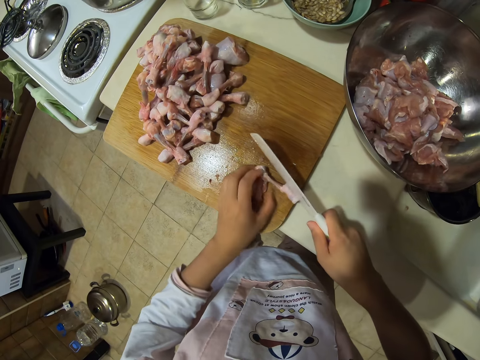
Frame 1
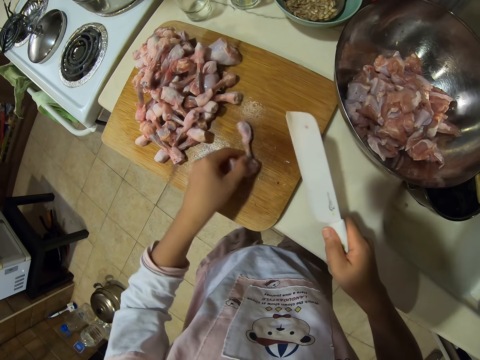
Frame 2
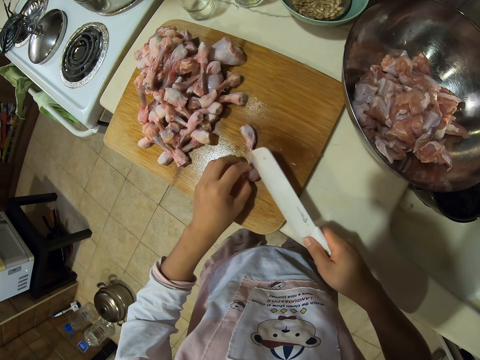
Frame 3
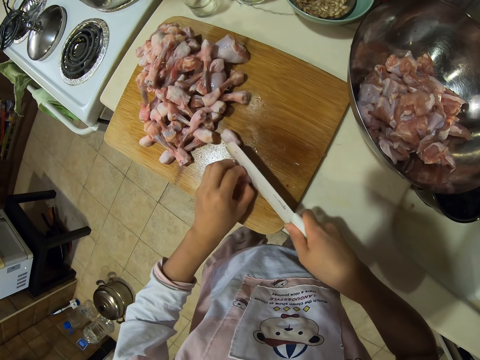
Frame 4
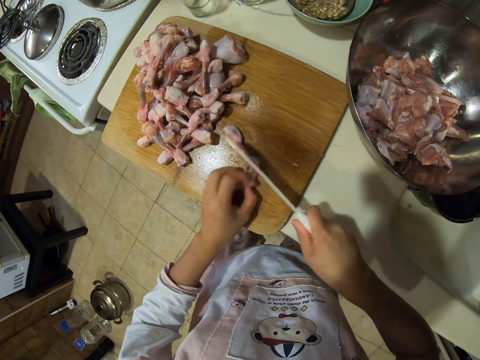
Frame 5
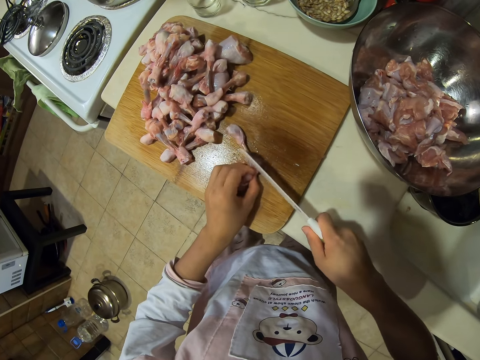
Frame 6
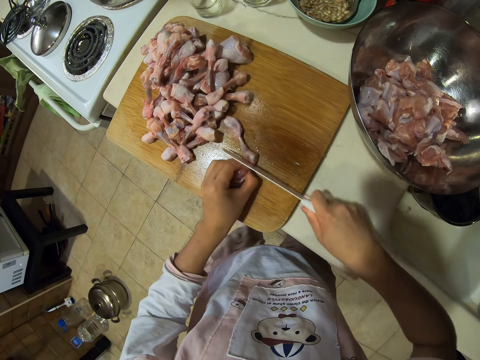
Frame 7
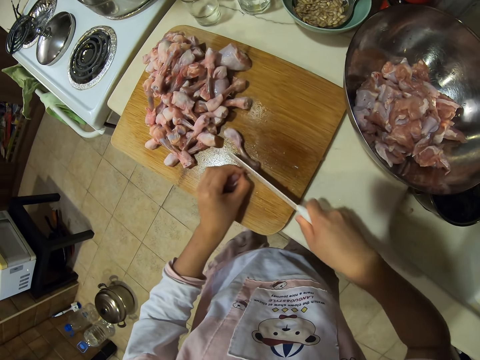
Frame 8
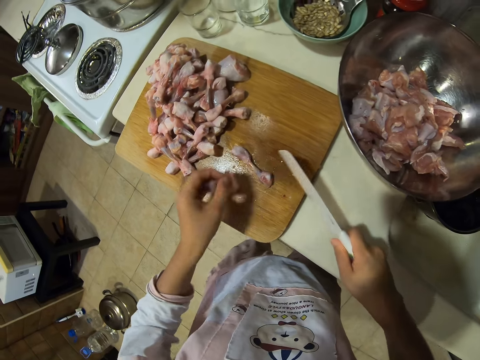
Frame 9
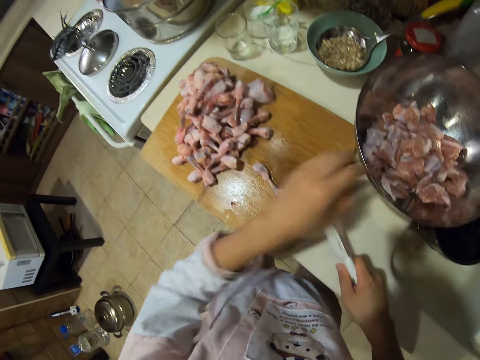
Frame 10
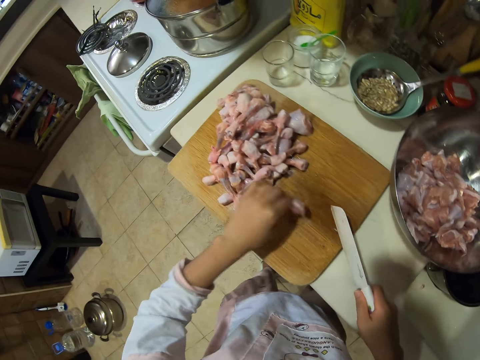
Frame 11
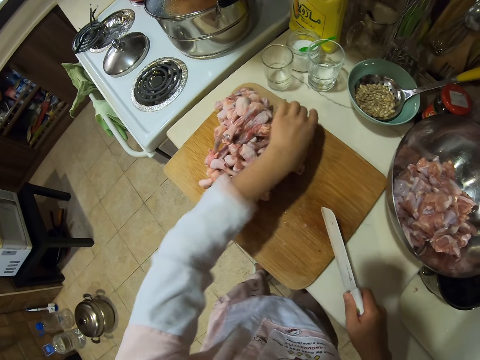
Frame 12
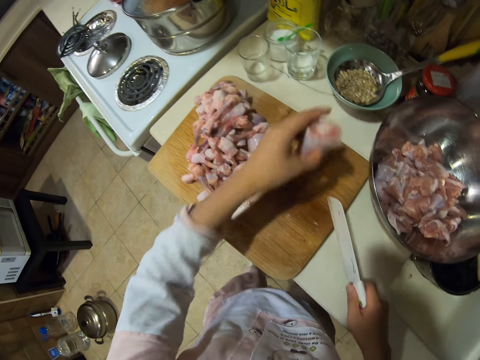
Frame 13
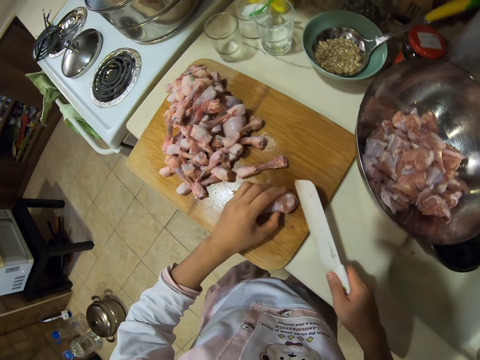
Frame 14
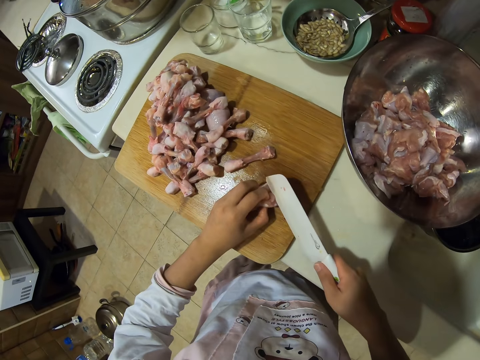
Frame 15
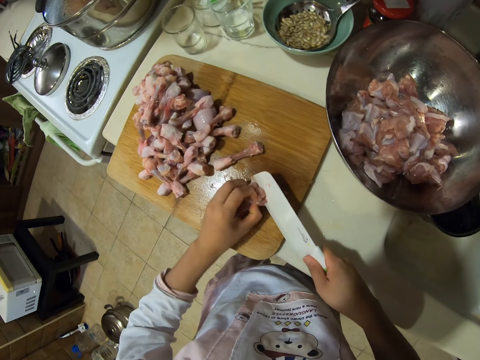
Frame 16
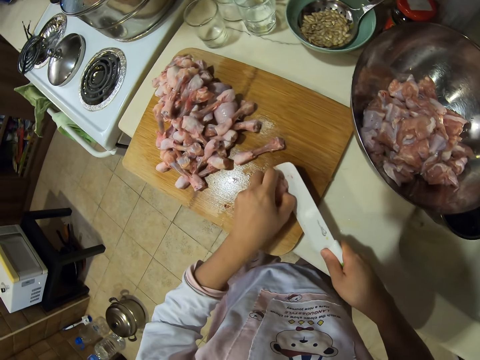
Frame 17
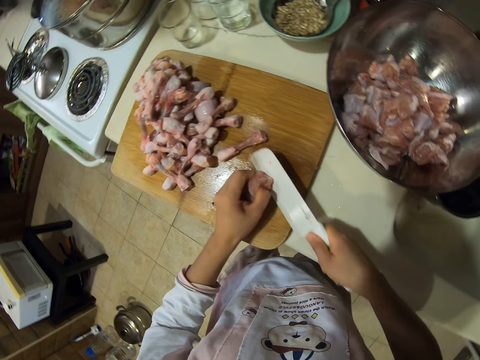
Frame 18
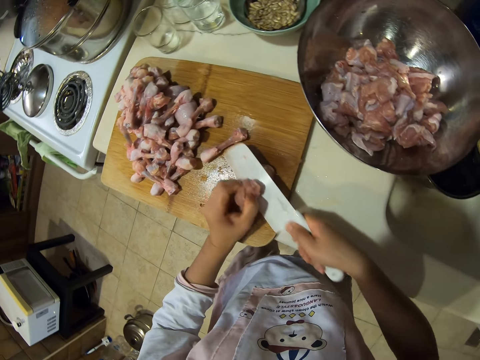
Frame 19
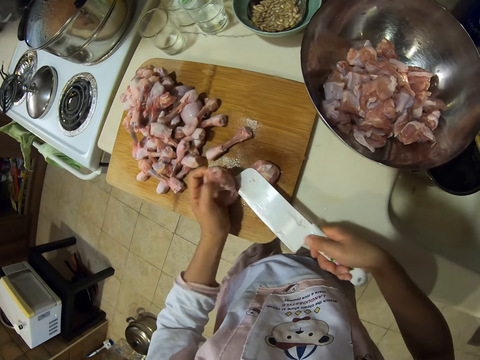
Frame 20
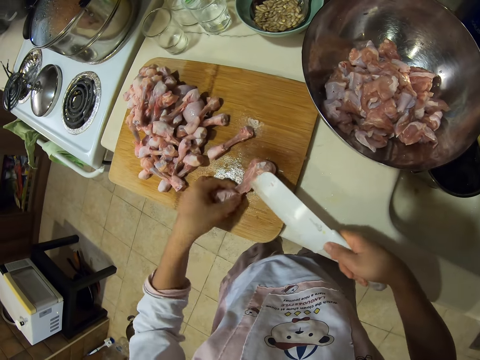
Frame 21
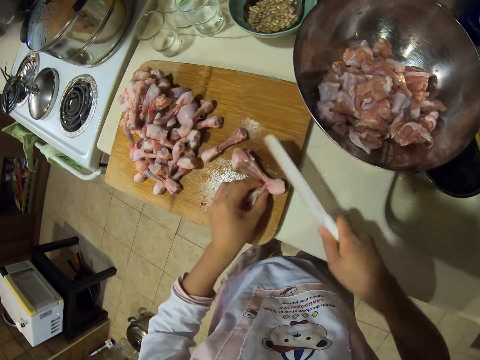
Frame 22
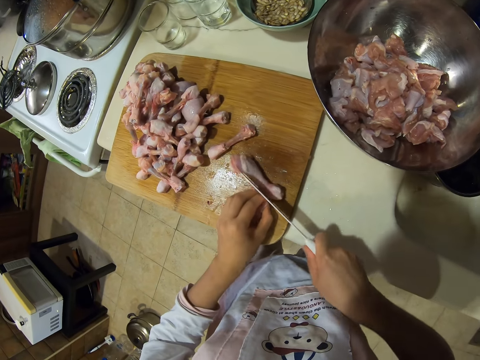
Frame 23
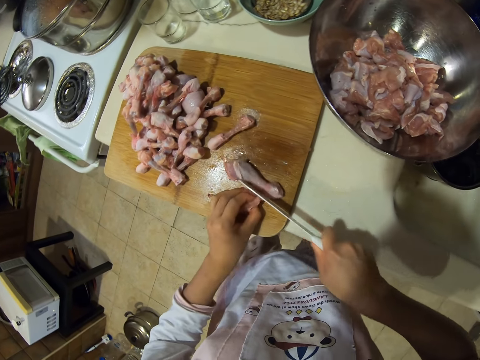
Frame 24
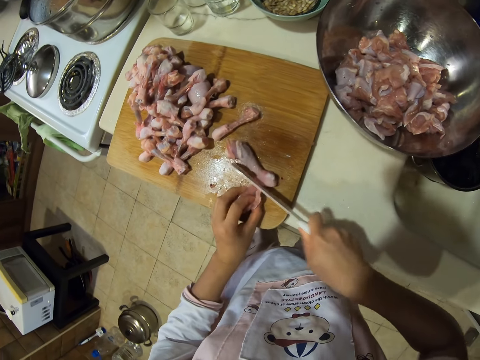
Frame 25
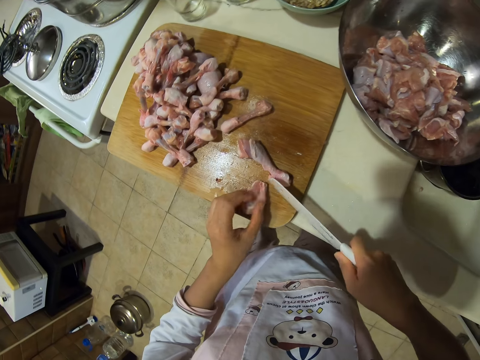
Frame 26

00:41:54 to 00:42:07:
The camera wearer puts chicken drumstick meat in a bowl or plate. They pick up the meat. They chop the chicken drumstick meat into pieces.

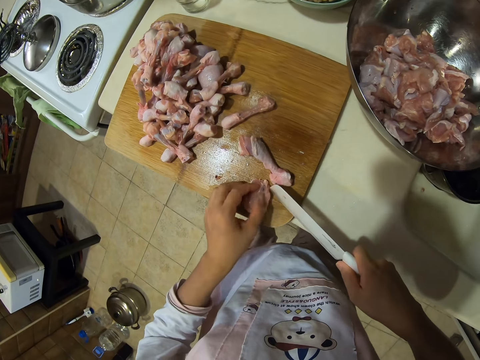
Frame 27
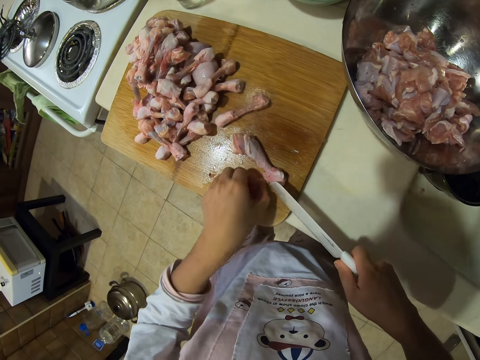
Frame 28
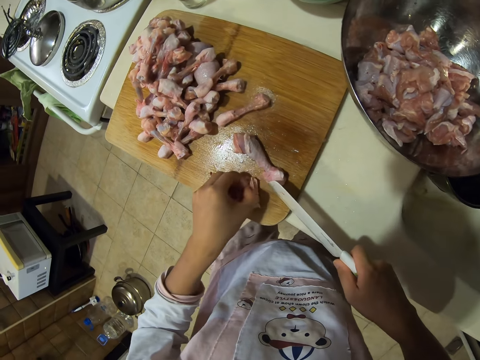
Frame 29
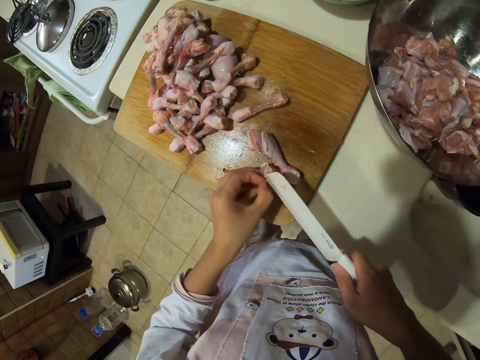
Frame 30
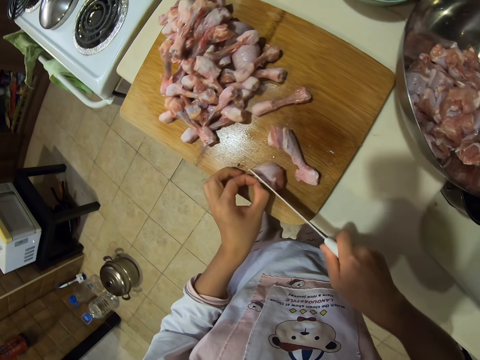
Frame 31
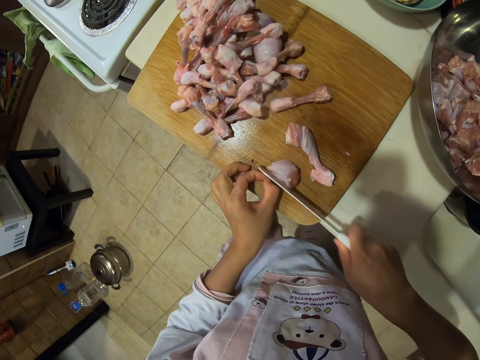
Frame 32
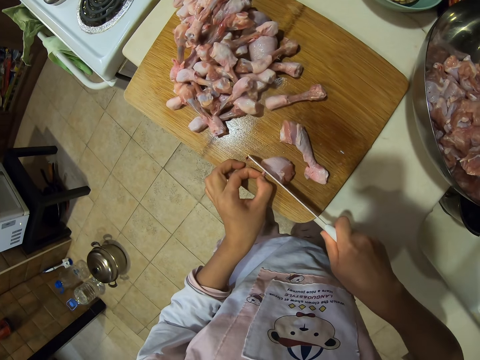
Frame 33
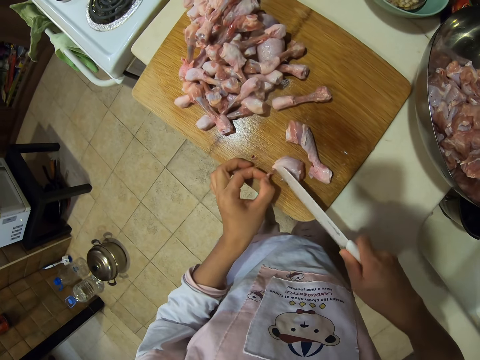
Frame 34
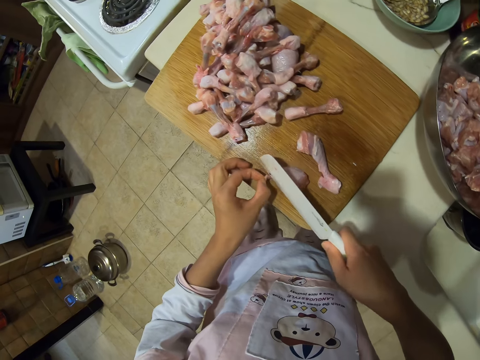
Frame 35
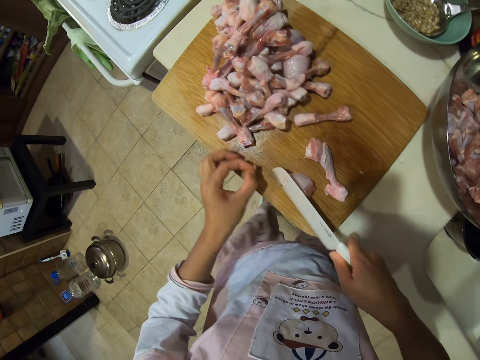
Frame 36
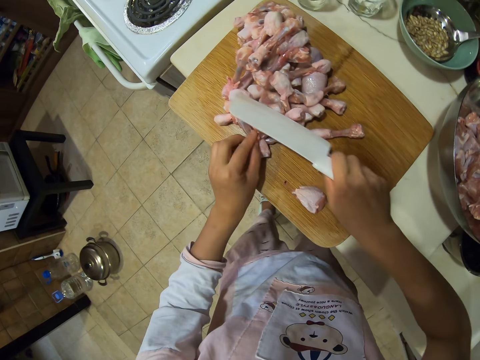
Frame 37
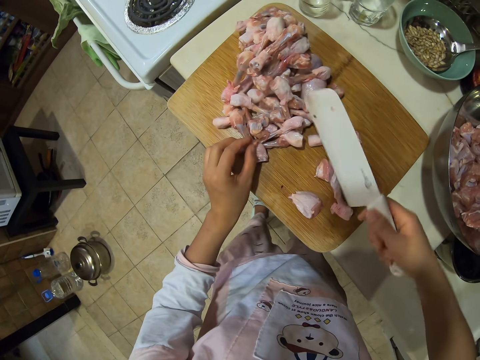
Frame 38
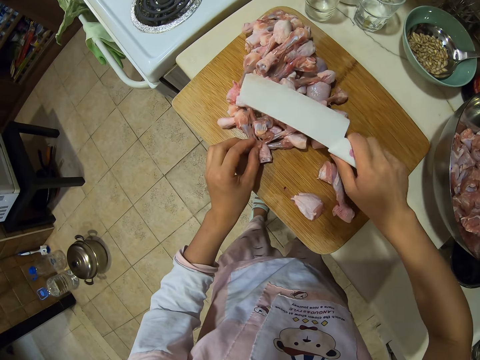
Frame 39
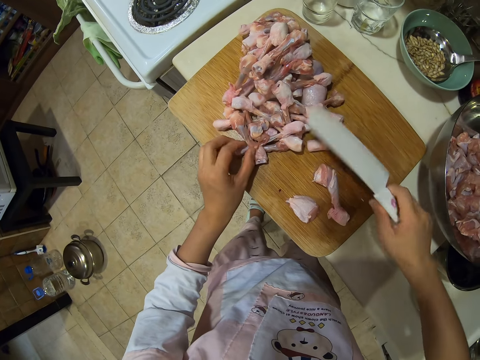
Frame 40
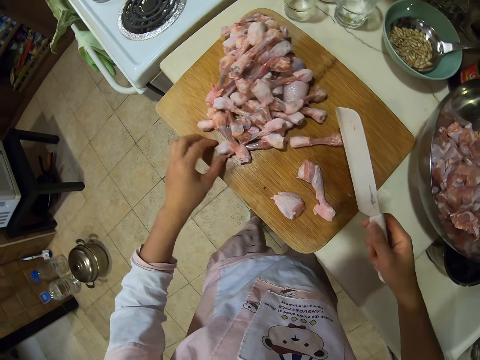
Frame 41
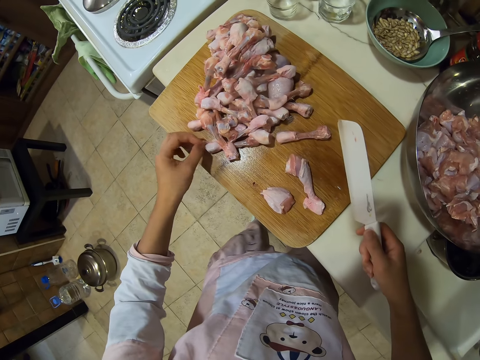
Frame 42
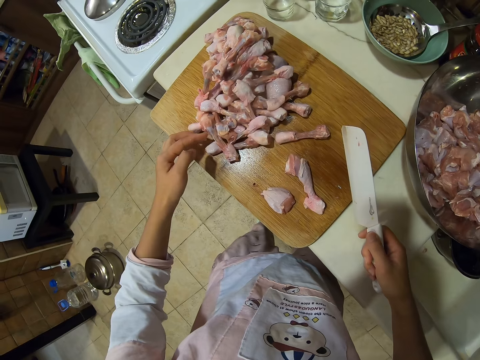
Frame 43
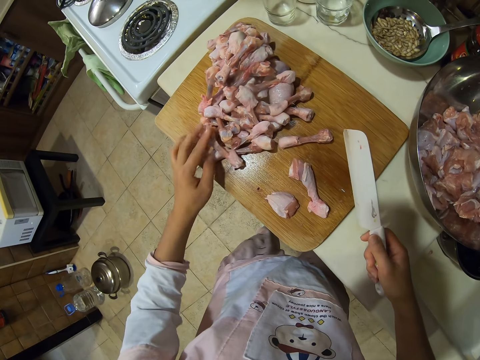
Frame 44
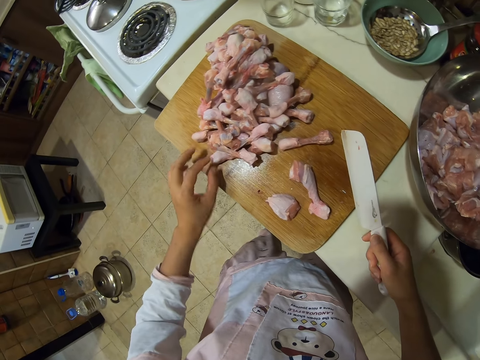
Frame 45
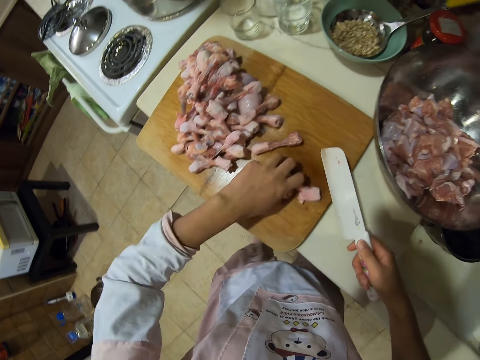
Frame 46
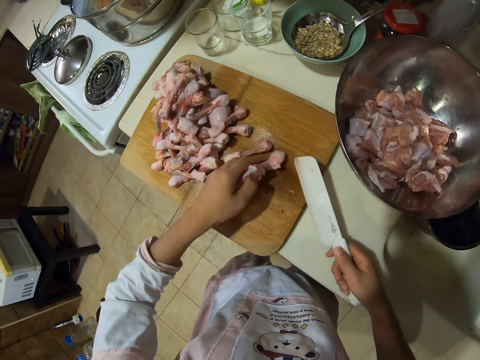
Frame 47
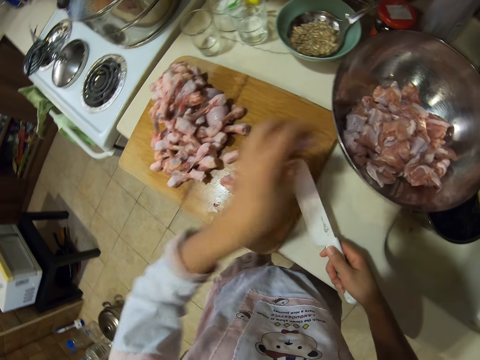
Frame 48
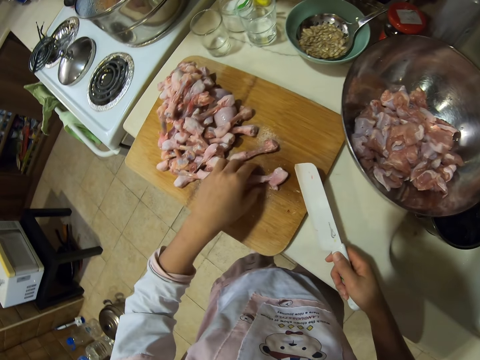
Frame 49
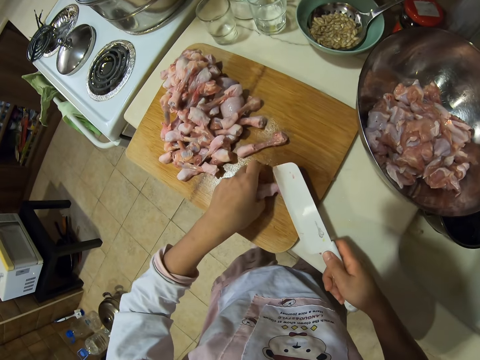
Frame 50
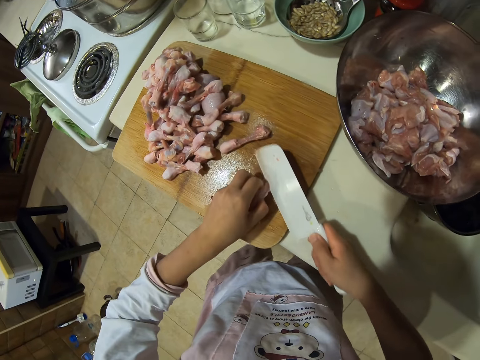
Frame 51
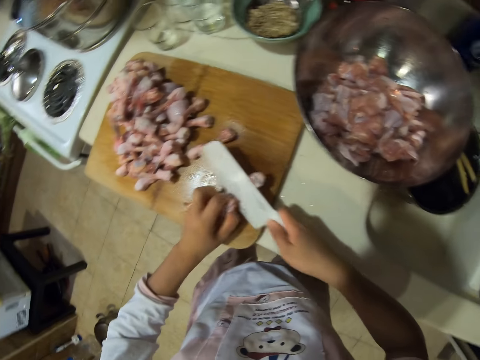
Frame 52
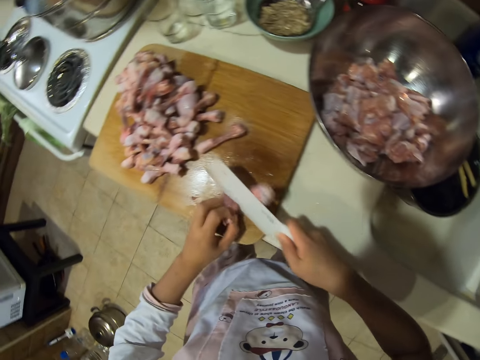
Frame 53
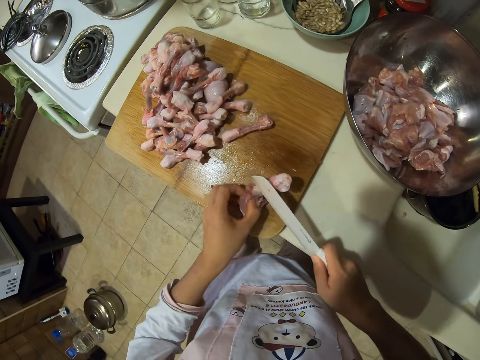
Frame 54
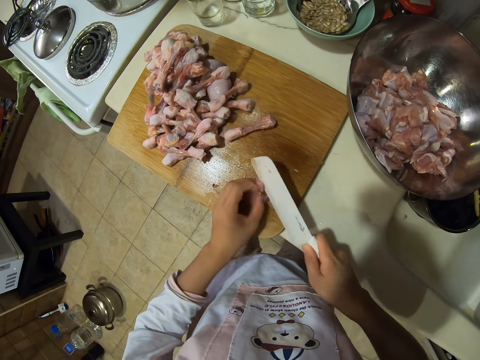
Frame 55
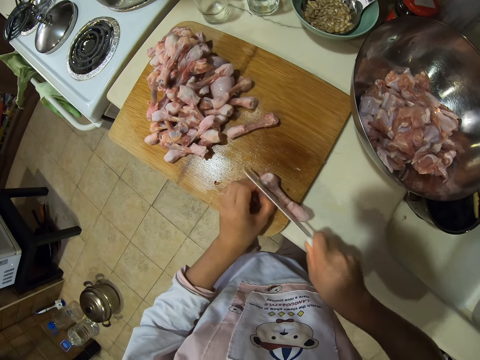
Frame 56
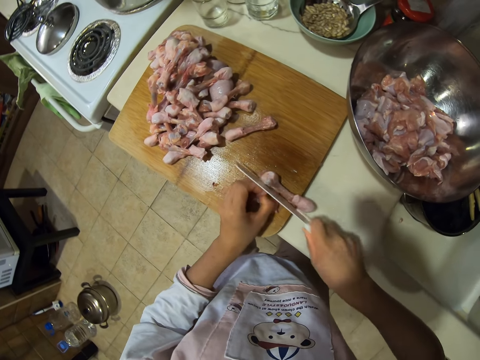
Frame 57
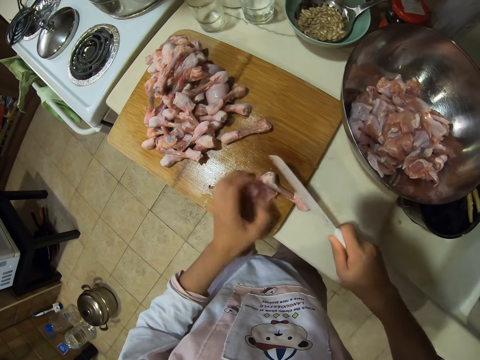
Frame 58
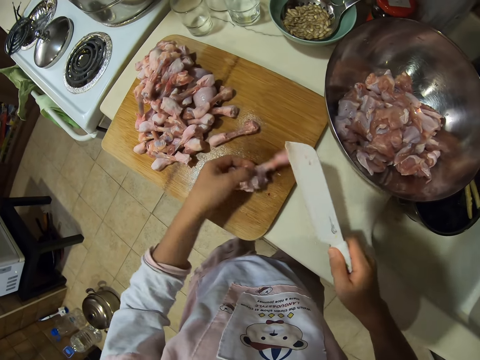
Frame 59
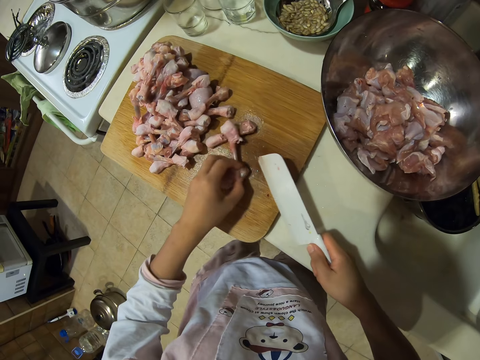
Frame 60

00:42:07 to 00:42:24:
The camera wearer cuts a piece of meat. They put the piece of meat on the others. They pick up the piece of meat. They put chicken drumstick meat in a bowl or plate. They chop the chicken drumstick meat into pieces.
